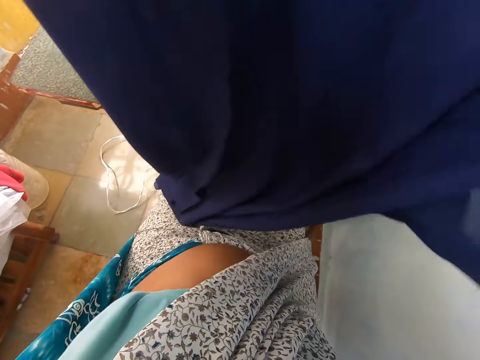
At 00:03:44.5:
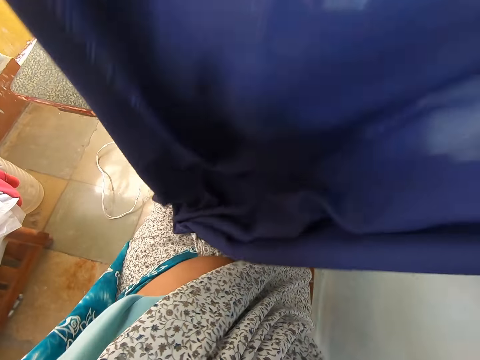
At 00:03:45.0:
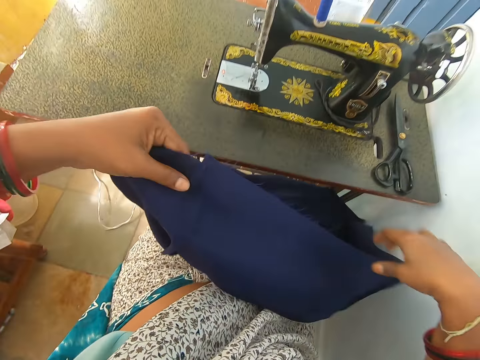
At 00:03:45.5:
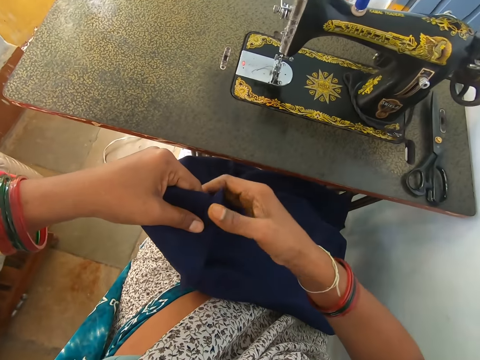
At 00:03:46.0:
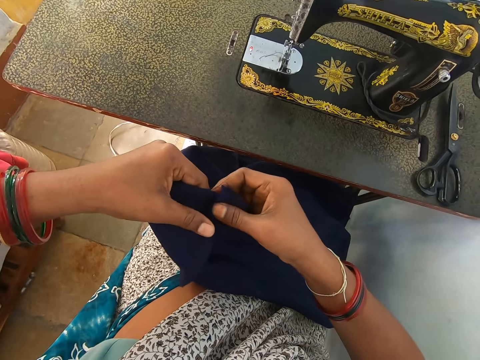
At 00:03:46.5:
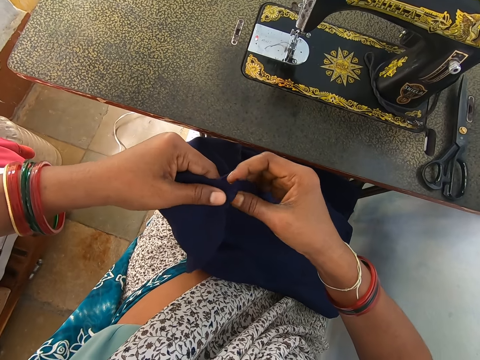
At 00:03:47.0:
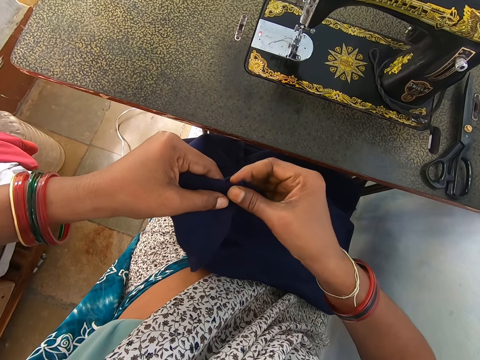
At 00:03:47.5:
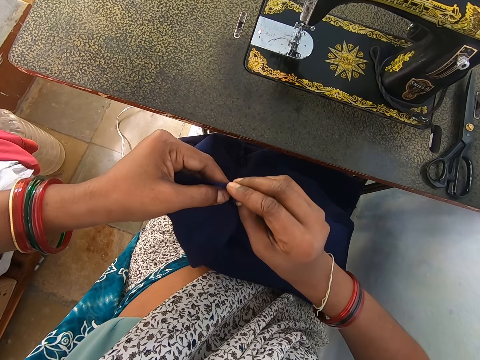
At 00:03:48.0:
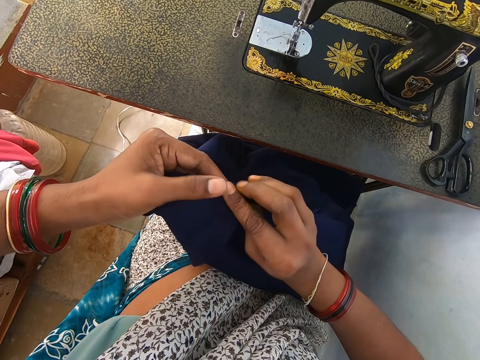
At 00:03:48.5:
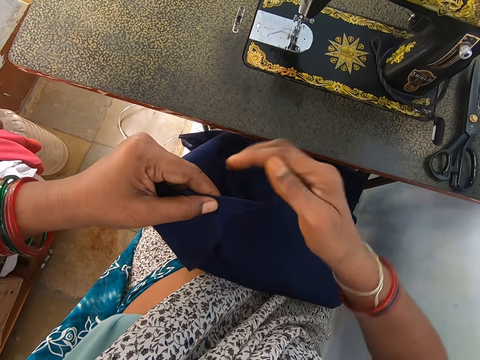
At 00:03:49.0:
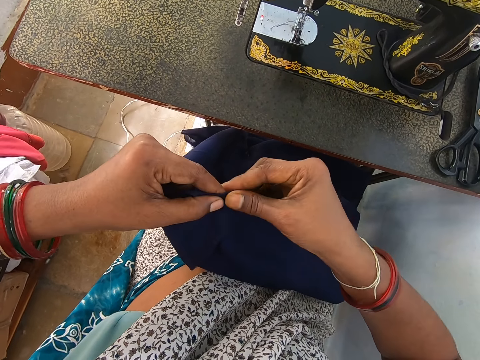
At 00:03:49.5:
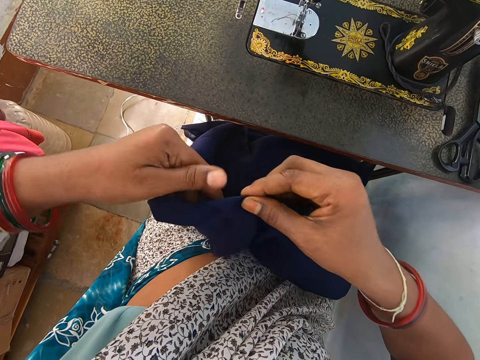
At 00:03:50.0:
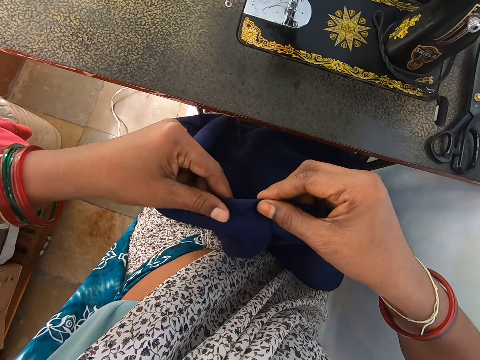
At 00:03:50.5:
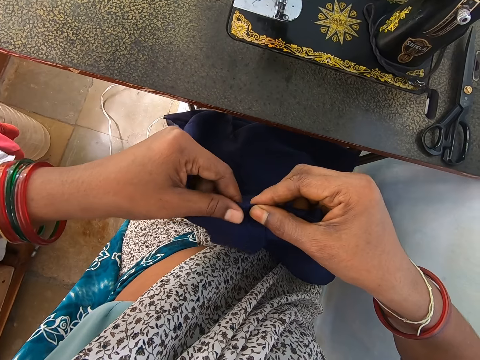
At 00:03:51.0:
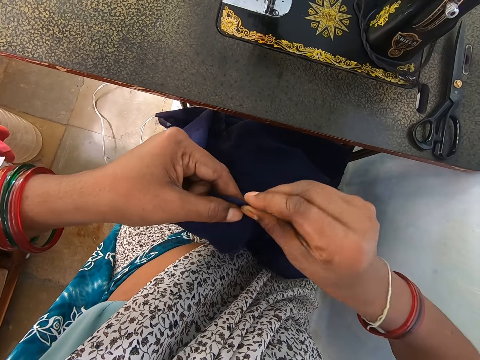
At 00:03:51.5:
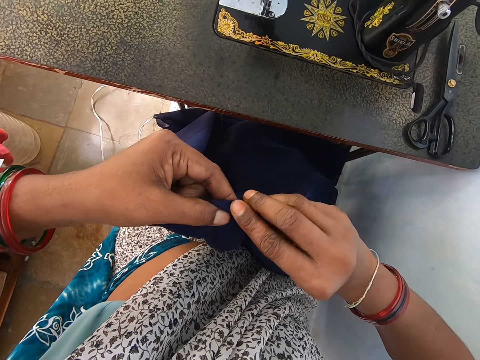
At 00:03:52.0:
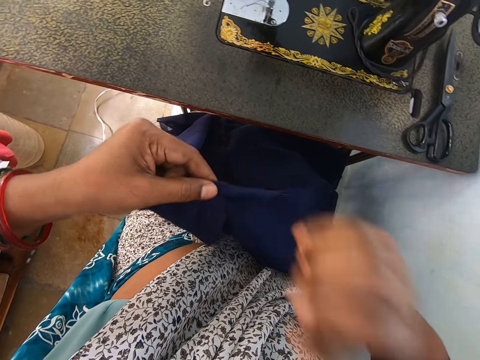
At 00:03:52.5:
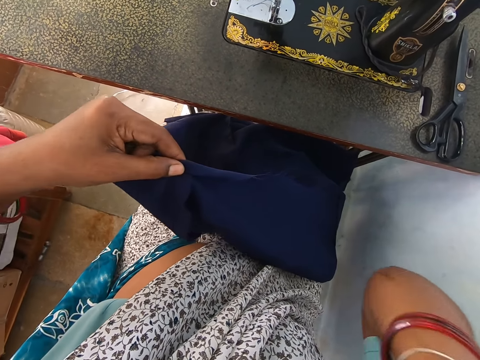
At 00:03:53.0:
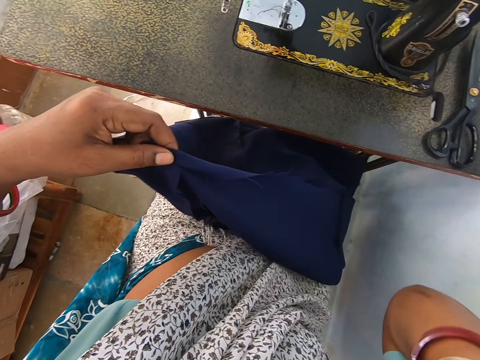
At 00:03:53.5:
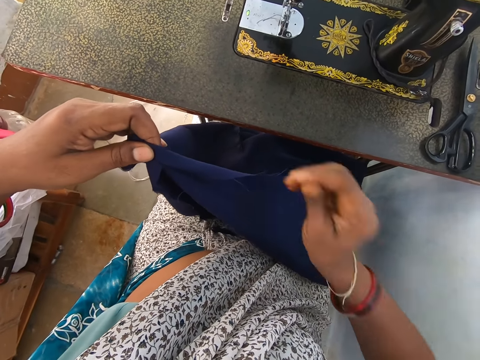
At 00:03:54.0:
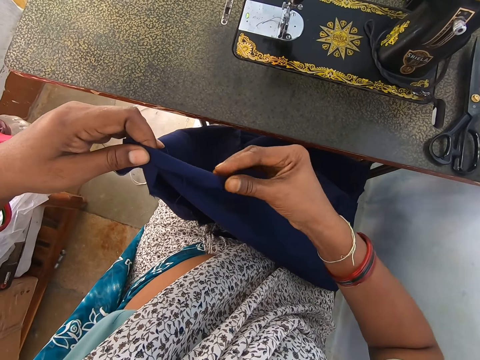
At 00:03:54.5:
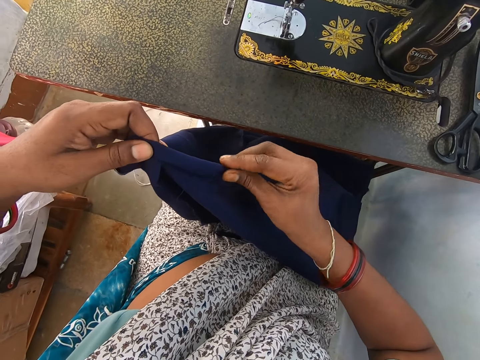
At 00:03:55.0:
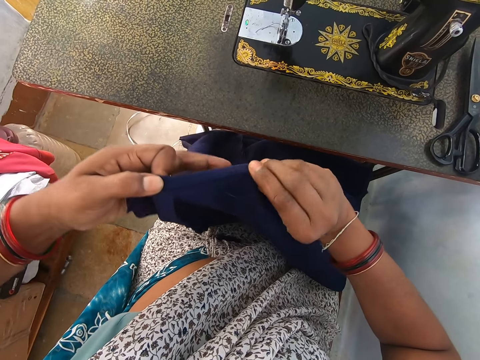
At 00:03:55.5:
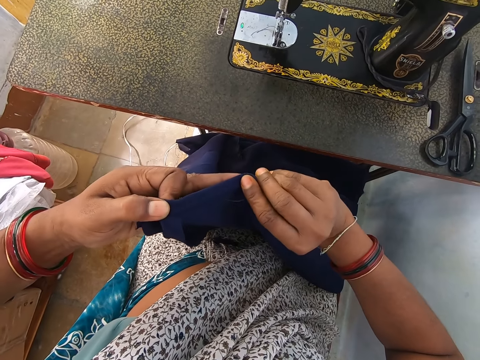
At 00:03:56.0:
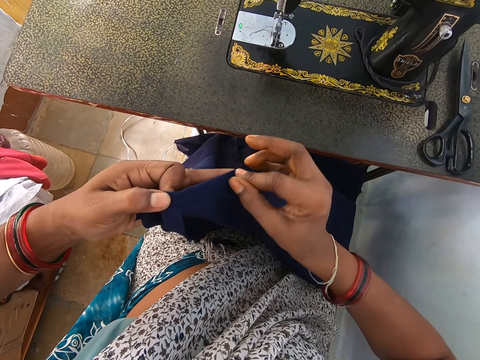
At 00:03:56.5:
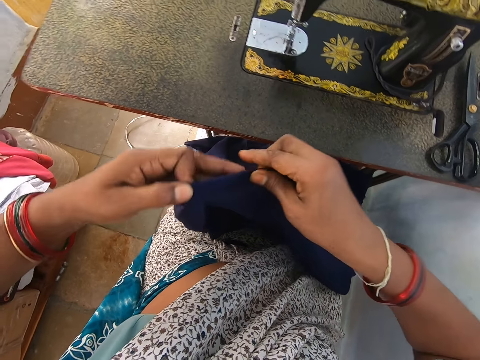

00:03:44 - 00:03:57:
The camera wearer folds a cloth. They wipe the face. They touch the fabric.

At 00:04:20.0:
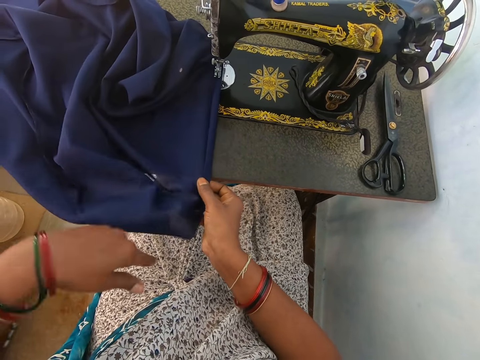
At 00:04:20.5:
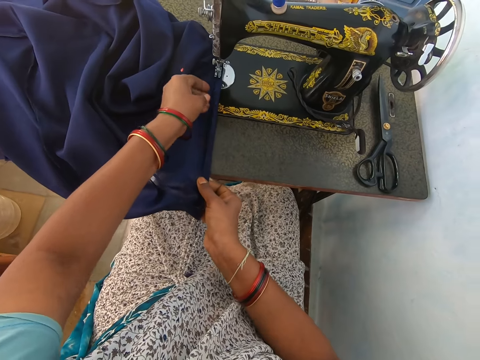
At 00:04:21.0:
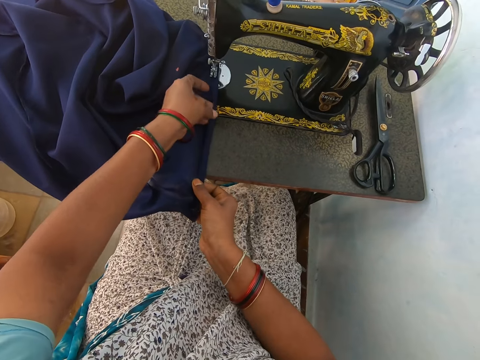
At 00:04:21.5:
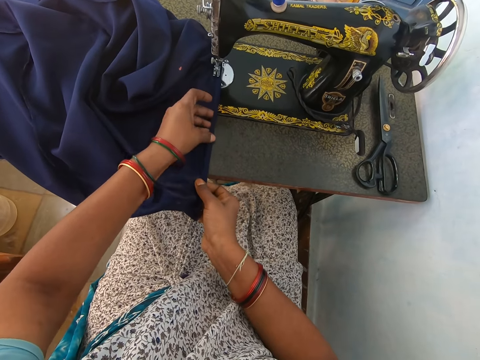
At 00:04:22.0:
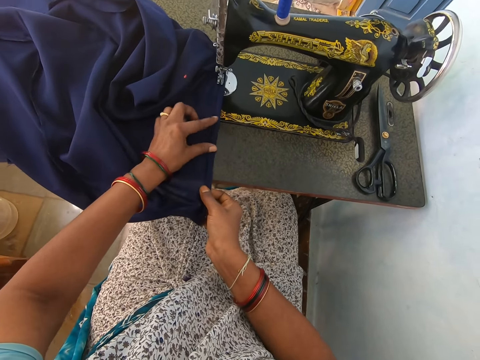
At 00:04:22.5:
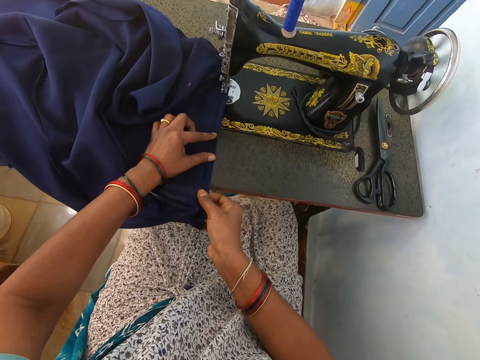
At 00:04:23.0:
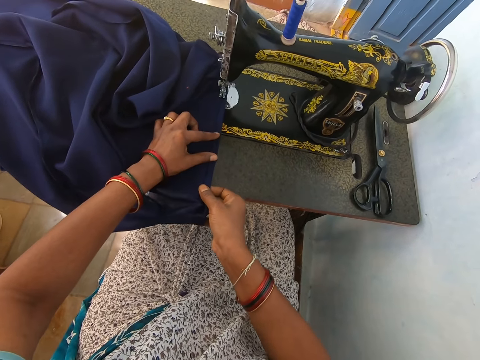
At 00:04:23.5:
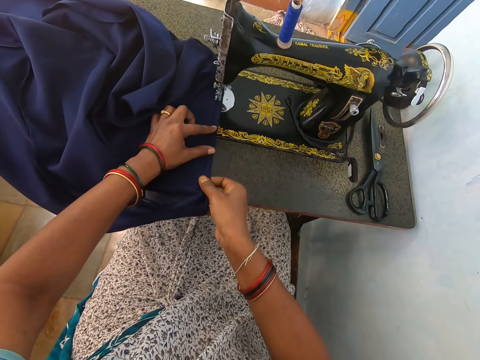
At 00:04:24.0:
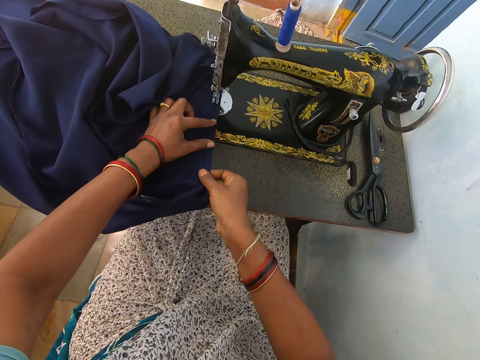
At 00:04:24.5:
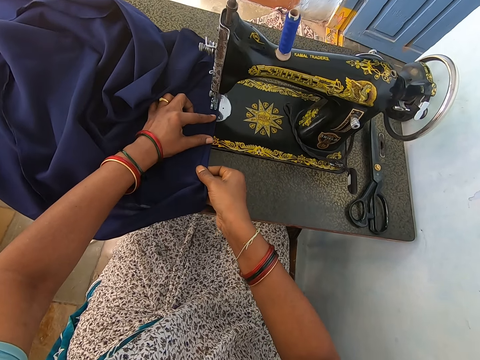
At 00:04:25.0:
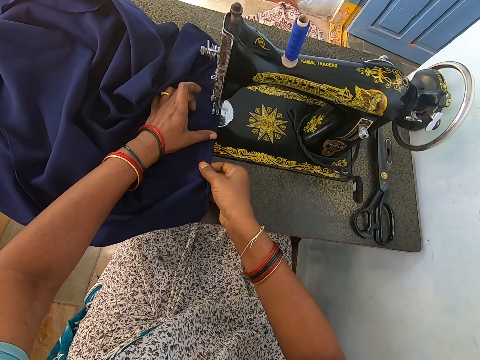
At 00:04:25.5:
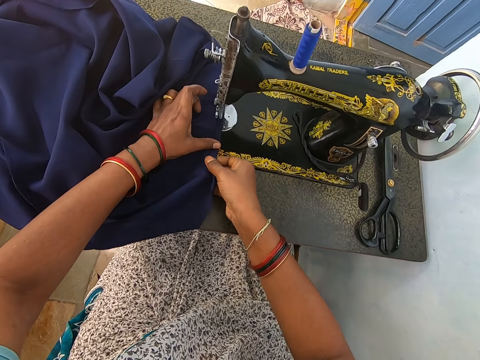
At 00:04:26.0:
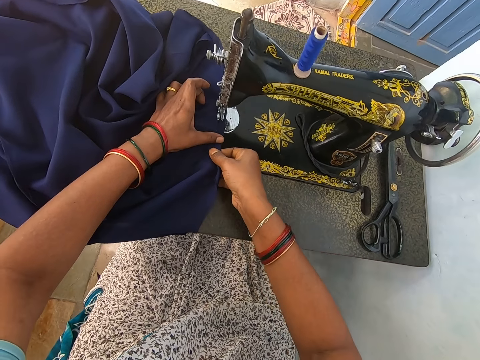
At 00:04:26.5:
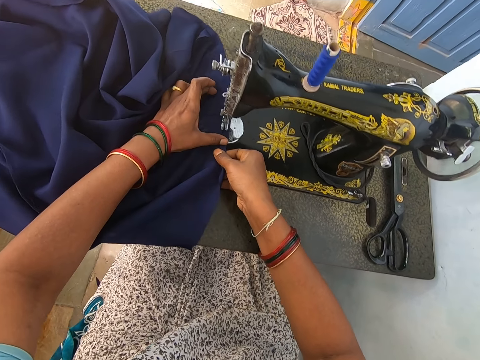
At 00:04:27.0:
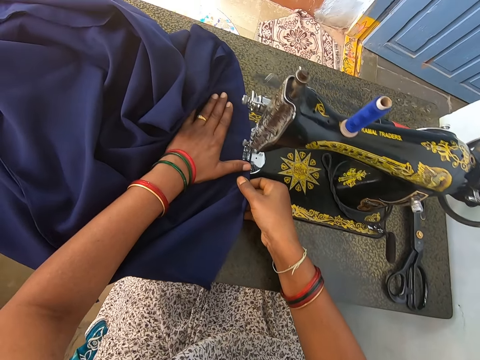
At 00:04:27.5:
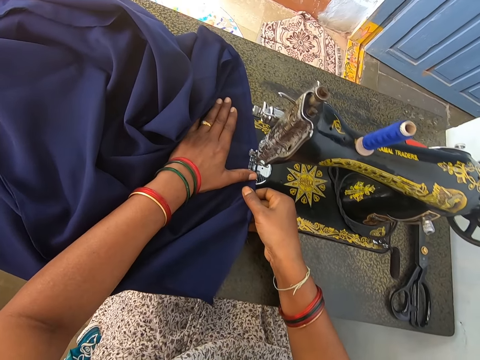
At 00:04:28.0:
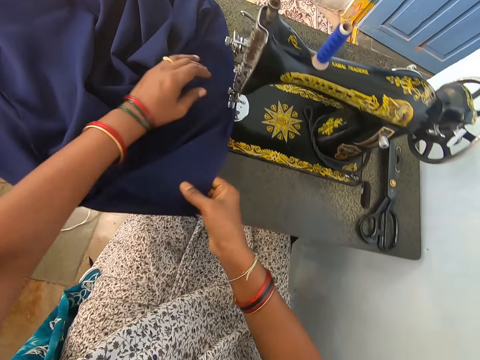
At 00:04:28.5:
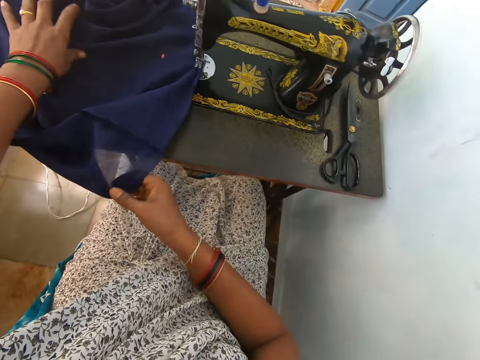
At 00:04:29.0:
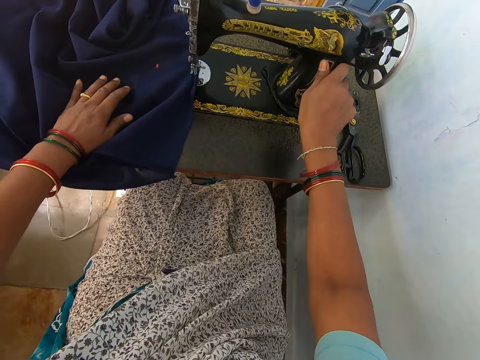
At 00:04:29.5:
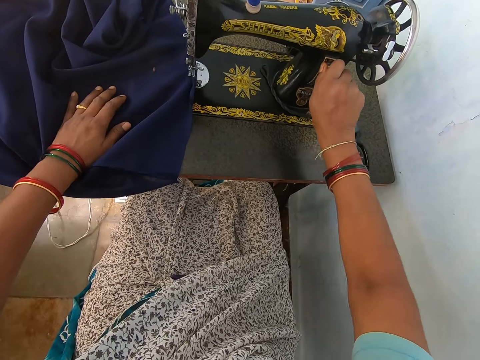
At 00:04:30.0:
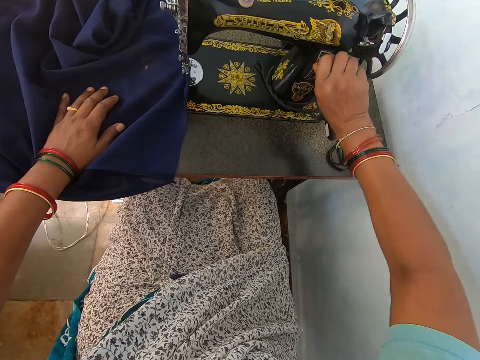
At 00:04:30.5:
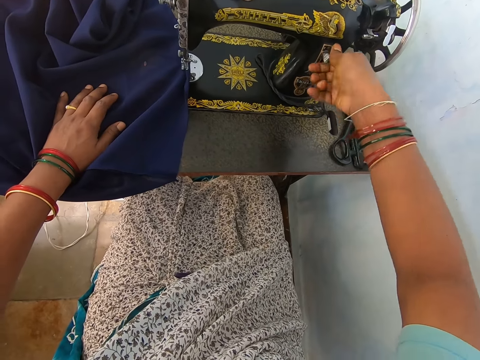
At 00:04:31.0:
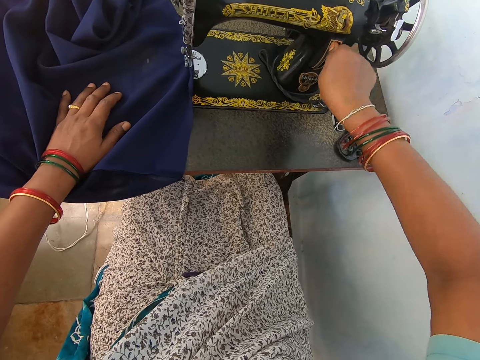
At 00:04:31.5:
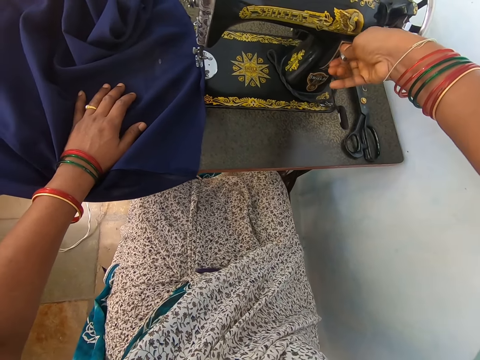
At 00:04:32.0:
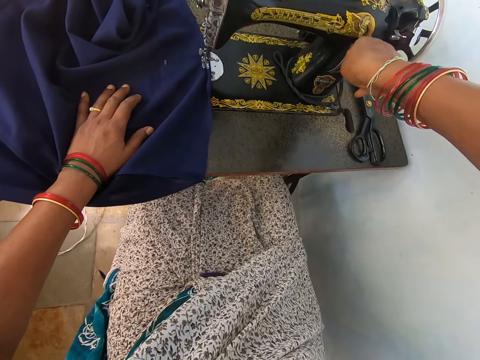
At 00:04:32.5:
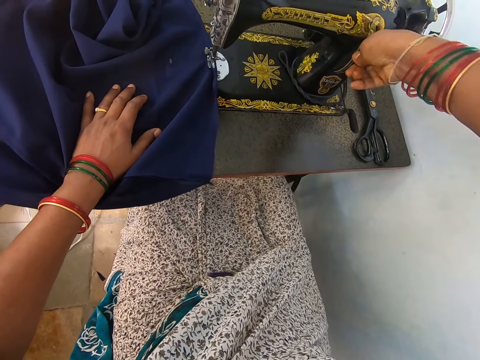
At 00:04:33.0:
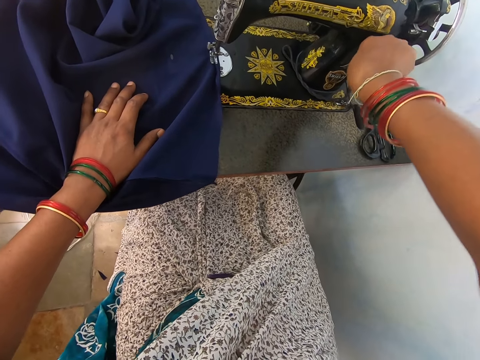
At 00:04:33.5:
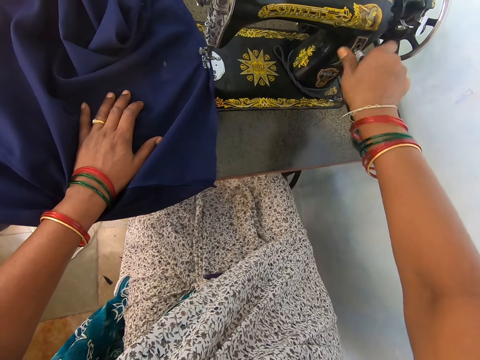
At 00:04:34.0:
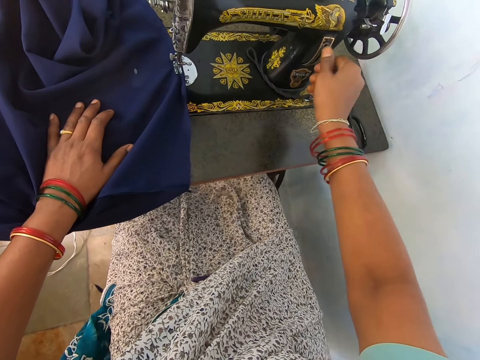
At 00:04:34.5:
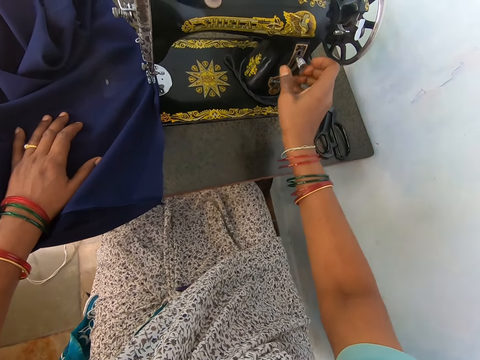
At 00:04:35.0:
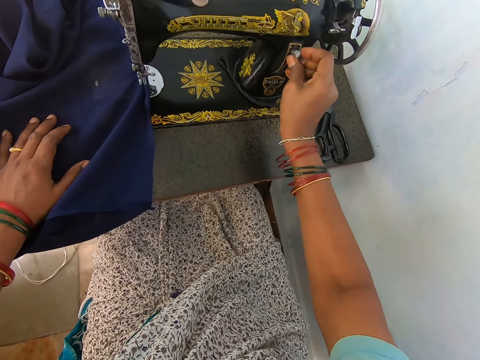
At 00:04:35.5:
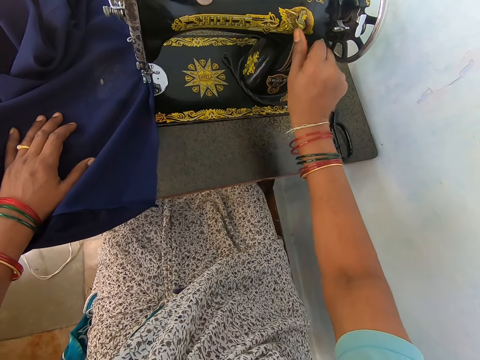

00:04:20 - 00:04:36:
The camera wearer sews a cloth. They adjust the stitch regulator. They tighten the screw.
